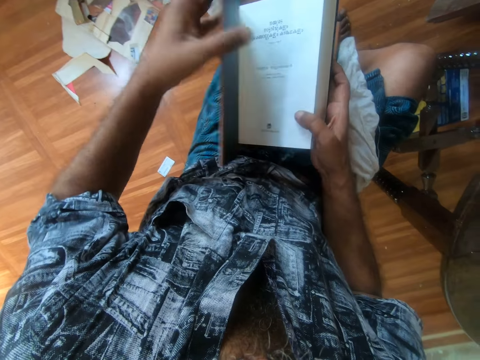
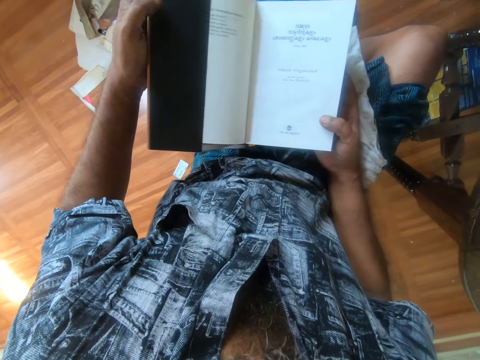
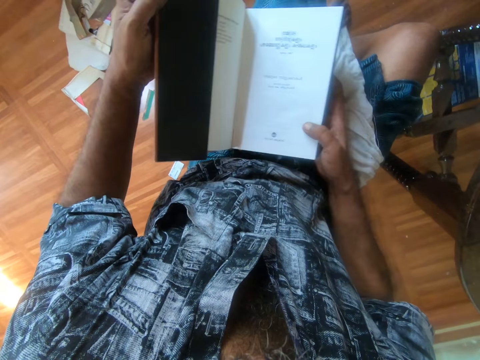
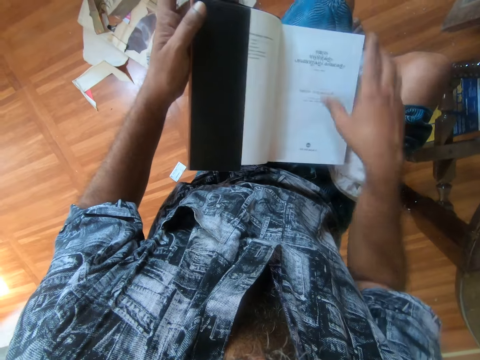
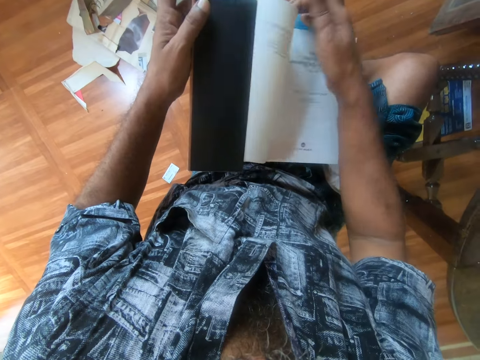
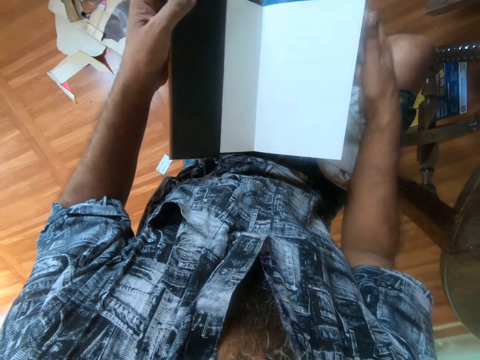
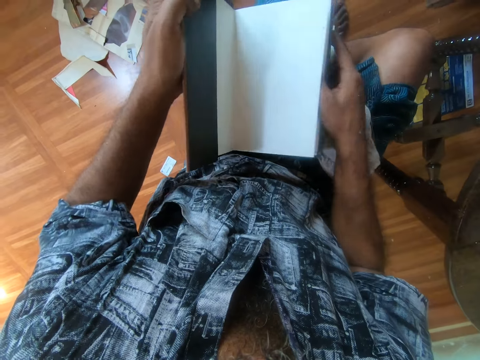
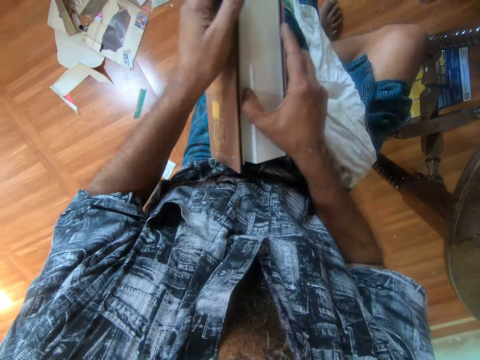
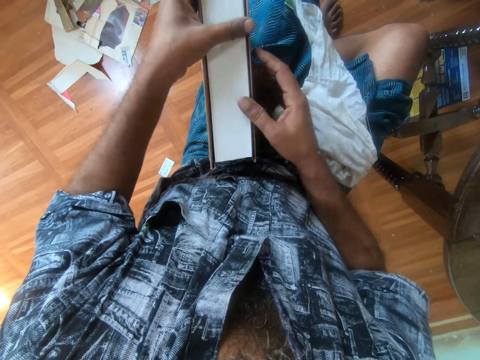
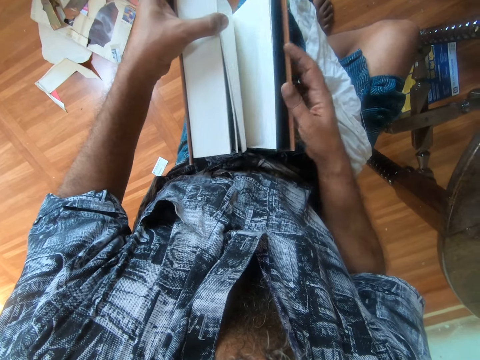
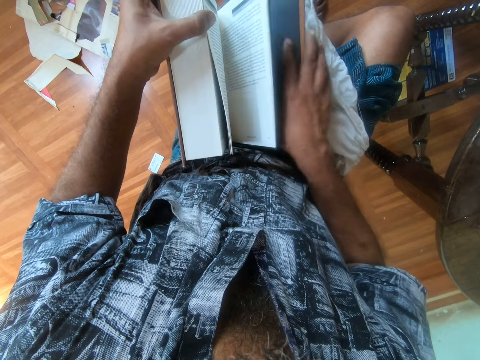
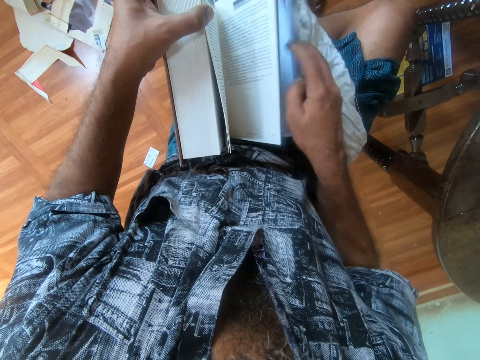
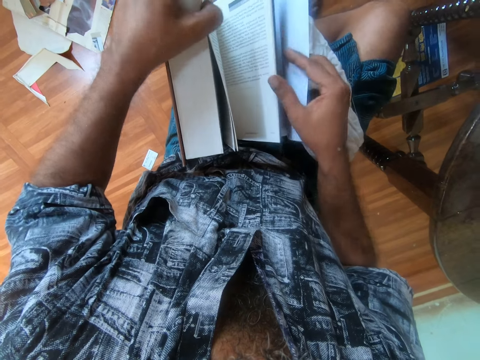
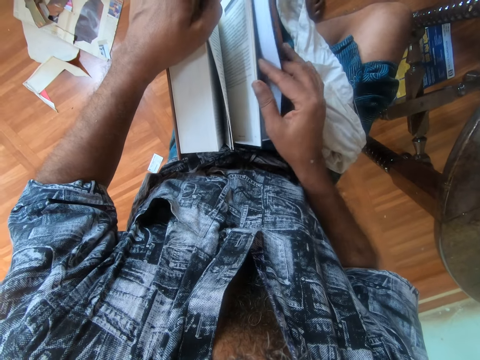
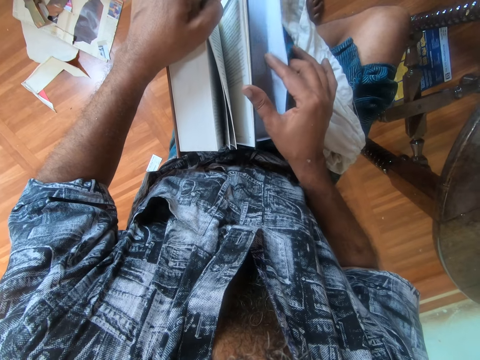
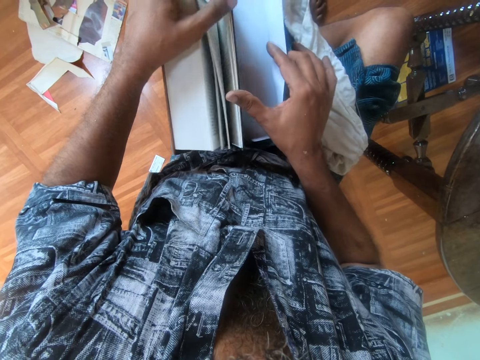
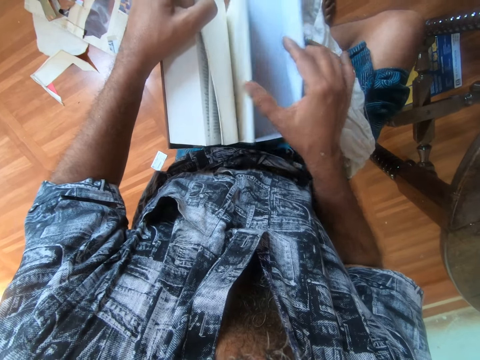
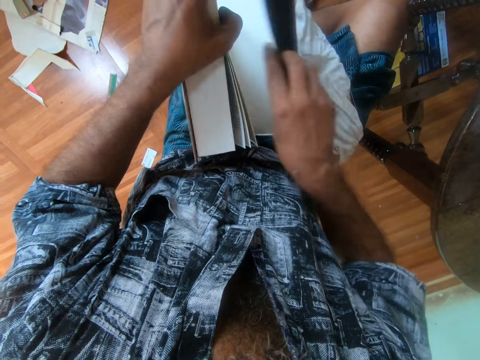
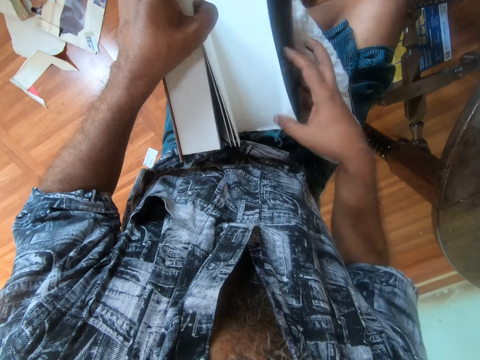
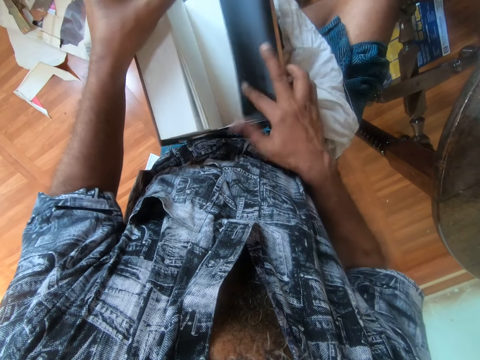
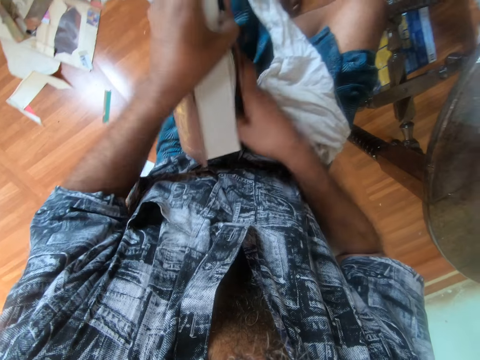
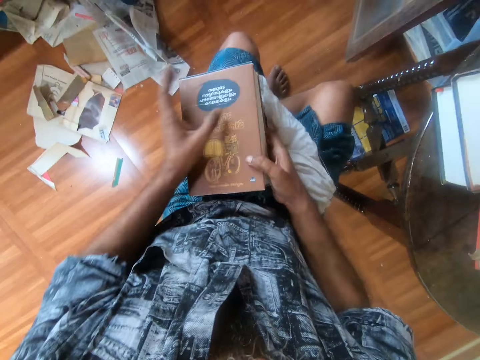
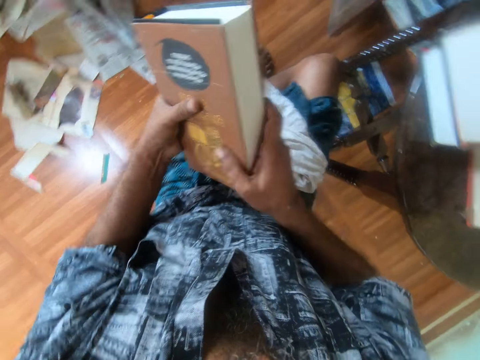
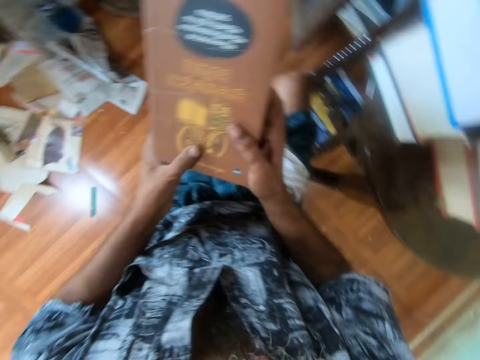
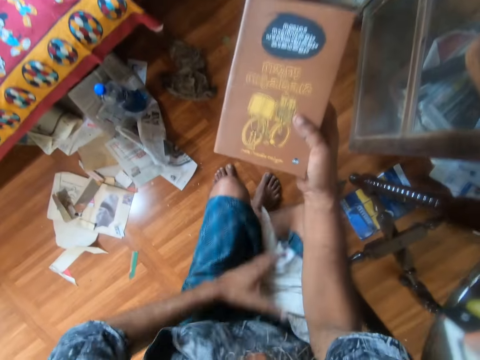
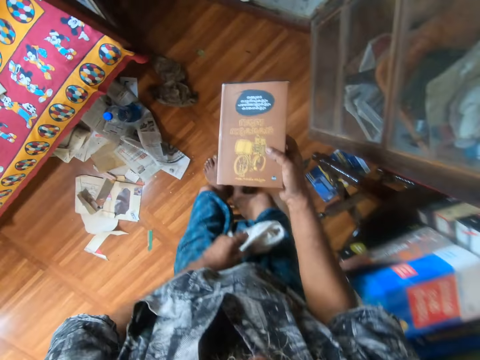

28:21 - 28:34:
The camera wearer flips on the page. They open the book. They unfold the book cover. They fold the cover on the book. They close the book.

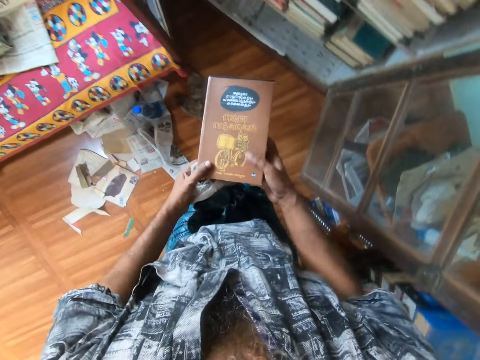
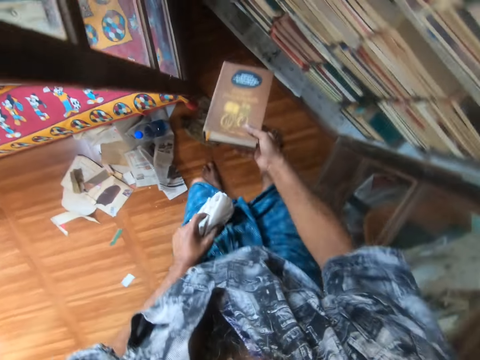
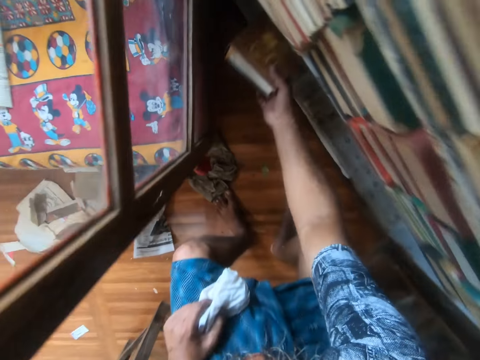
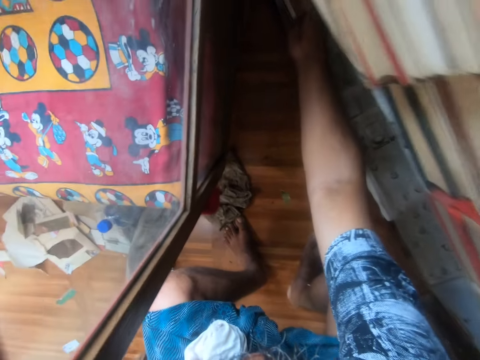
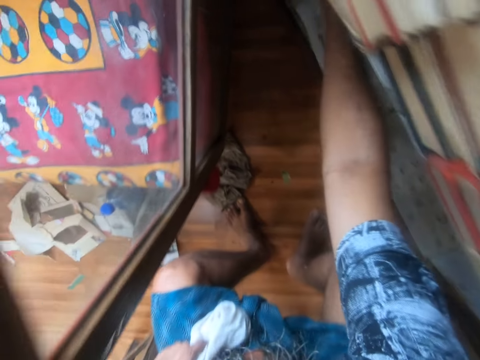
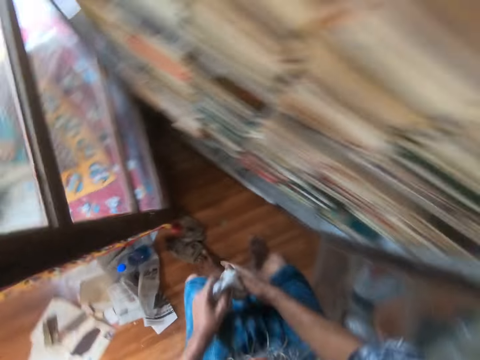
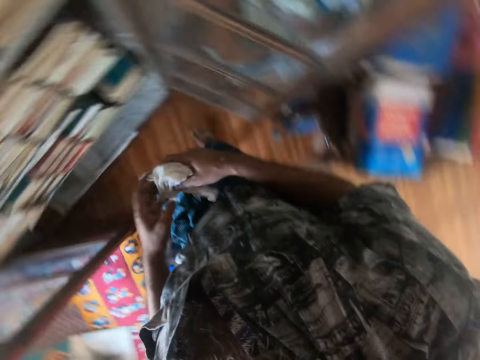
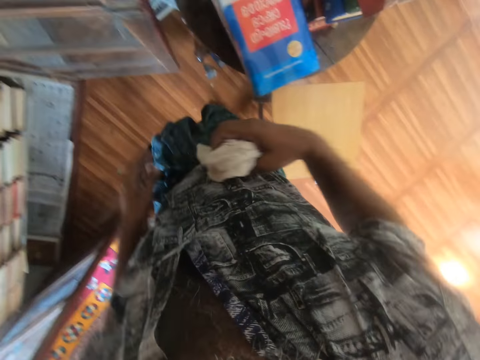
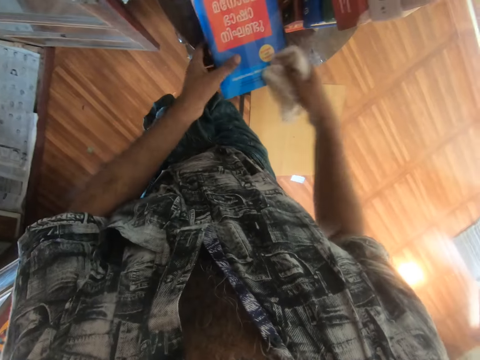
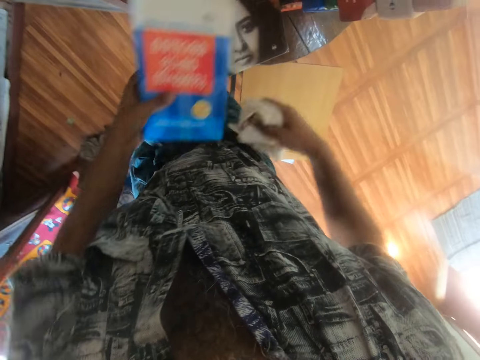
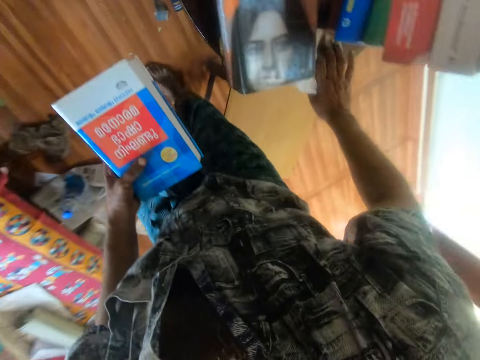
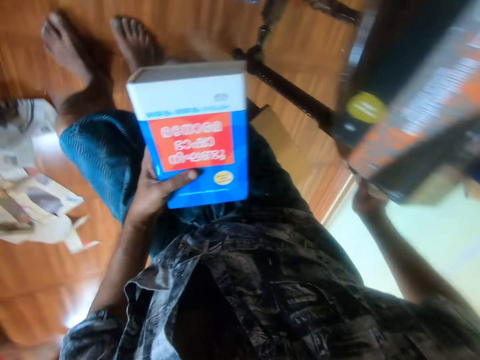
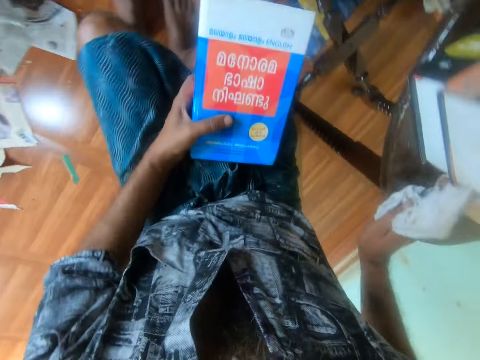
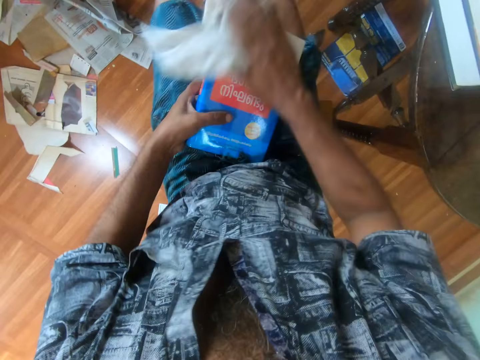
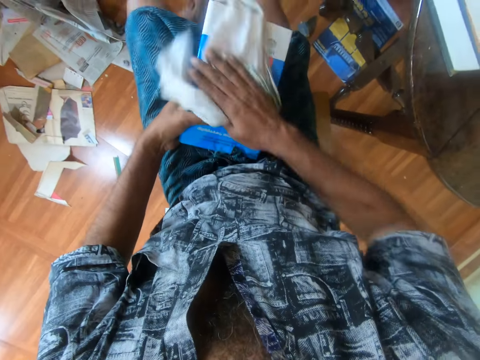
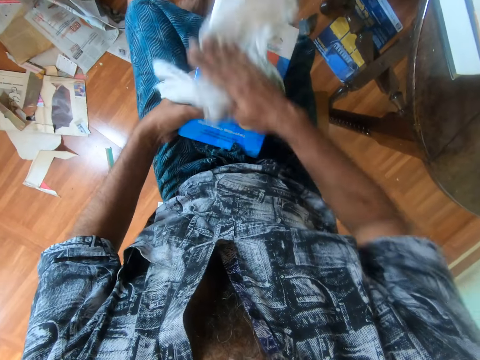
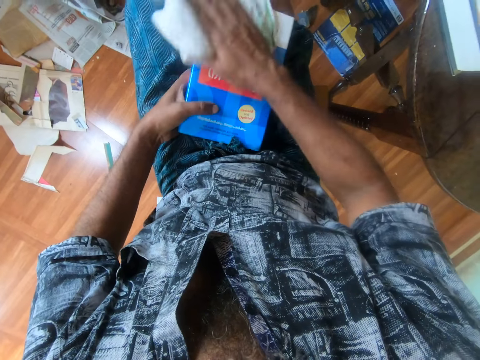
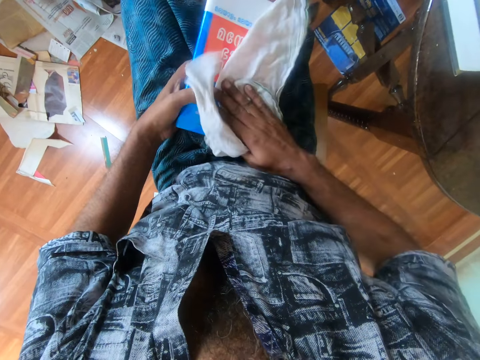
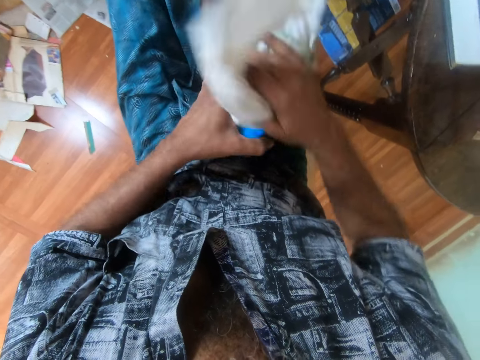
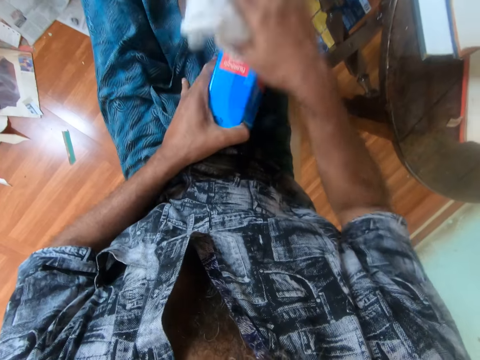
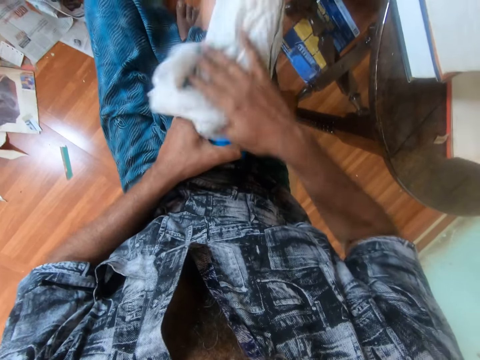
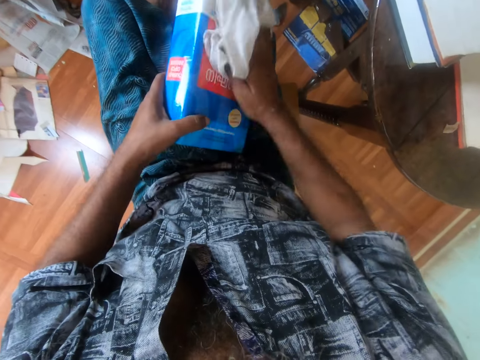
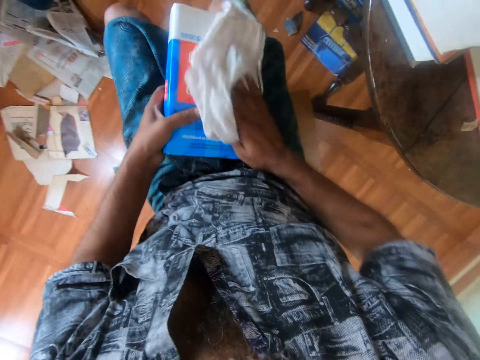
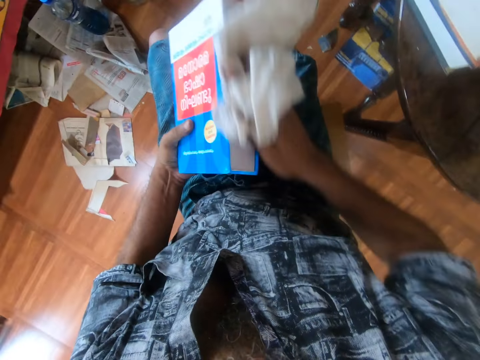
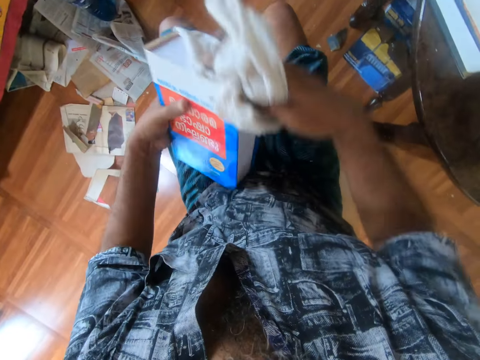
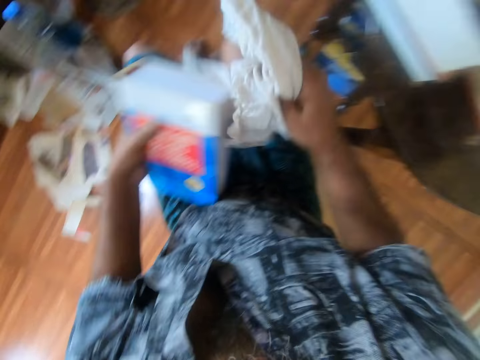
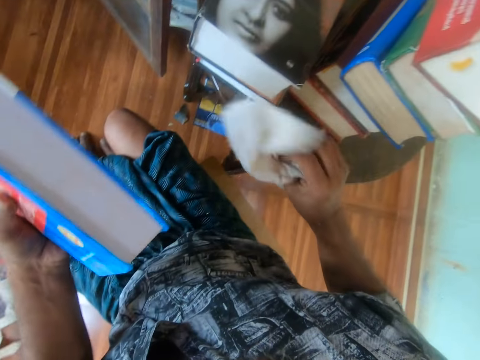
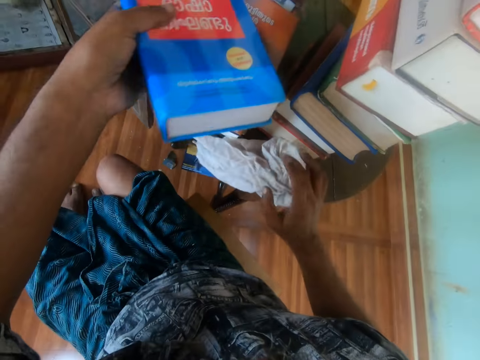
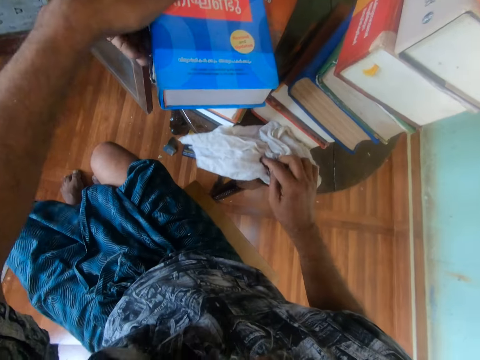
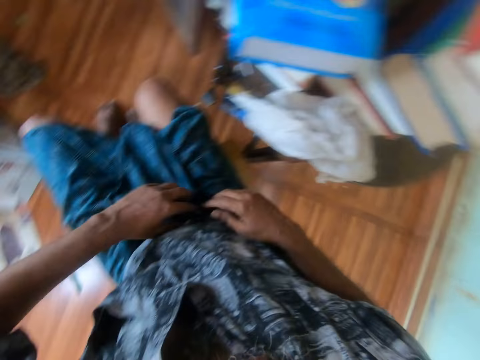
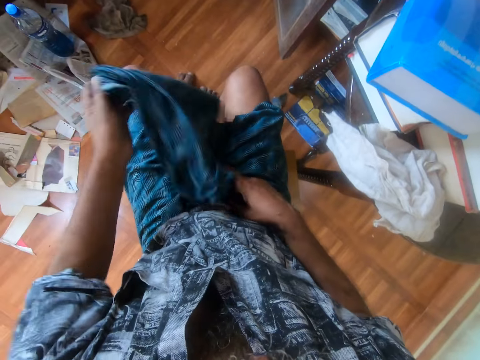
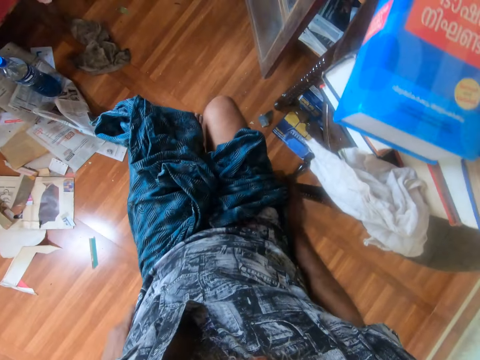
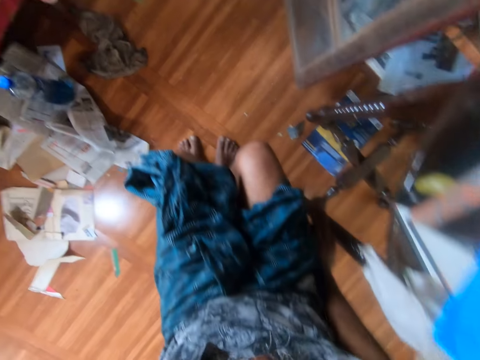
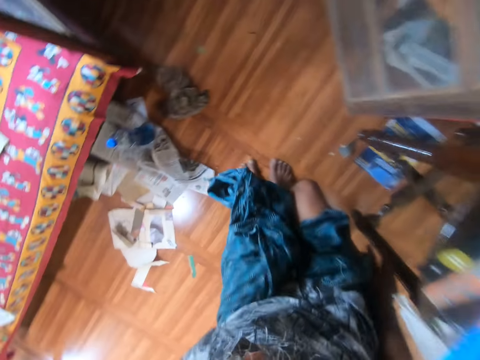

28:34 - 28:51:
The camera wearer drops the book on the shelf. They pick a book, sit down, and wipe on the book. They drop a piece of cloth. They drop the book on the shelf. They move the wrapper and unfold the wrapper.
